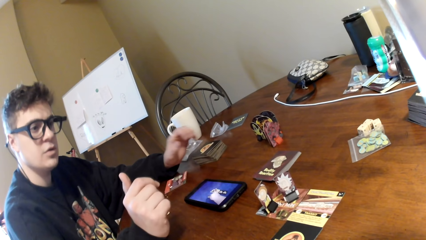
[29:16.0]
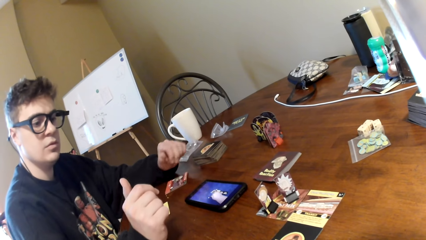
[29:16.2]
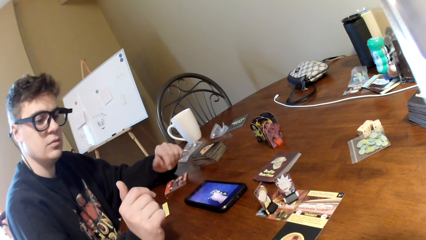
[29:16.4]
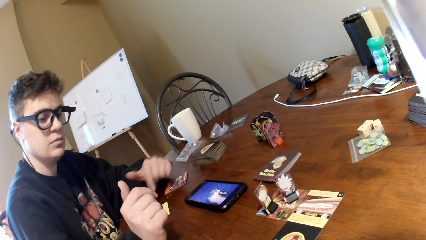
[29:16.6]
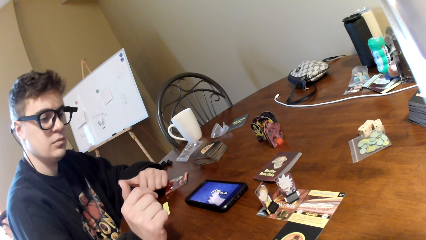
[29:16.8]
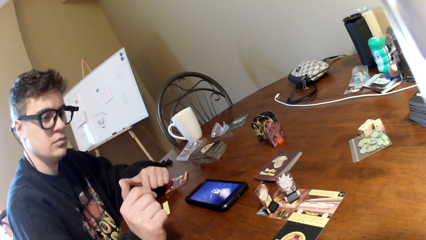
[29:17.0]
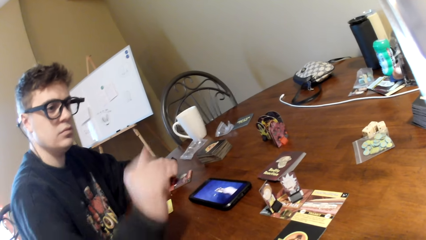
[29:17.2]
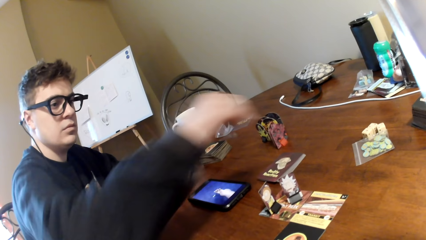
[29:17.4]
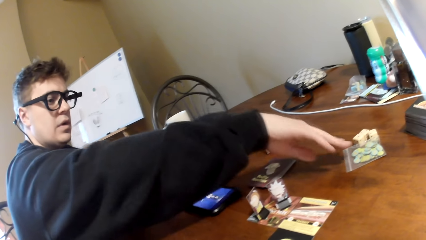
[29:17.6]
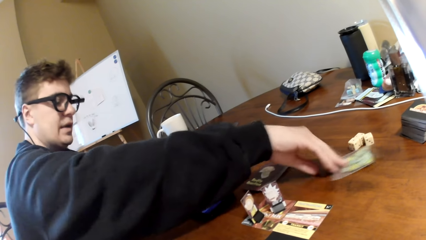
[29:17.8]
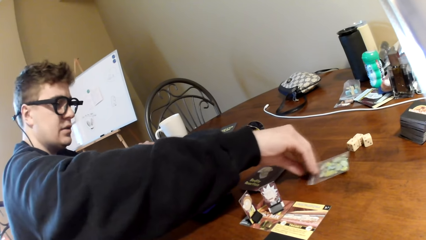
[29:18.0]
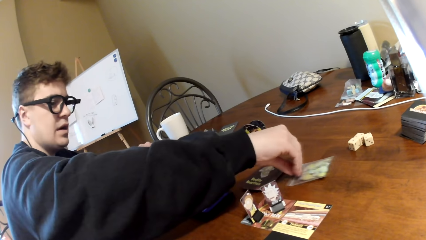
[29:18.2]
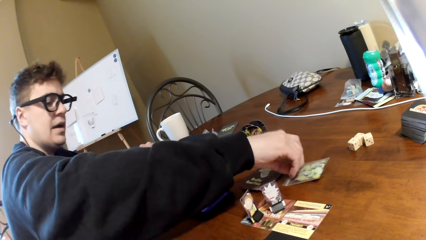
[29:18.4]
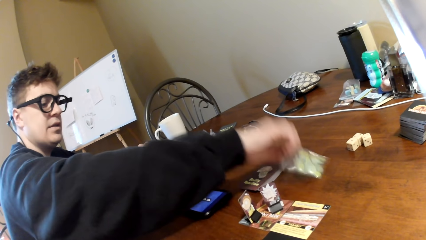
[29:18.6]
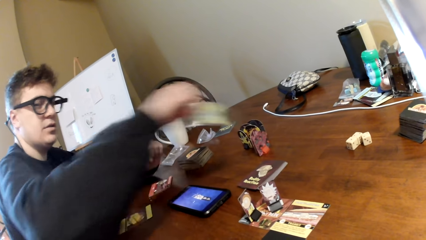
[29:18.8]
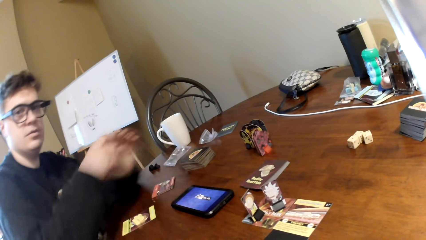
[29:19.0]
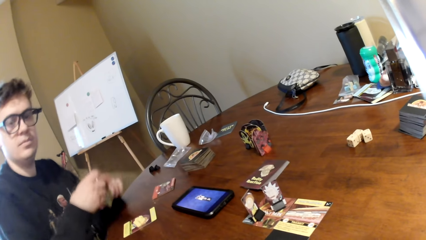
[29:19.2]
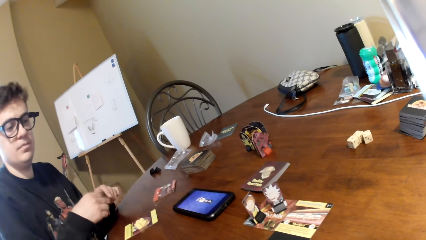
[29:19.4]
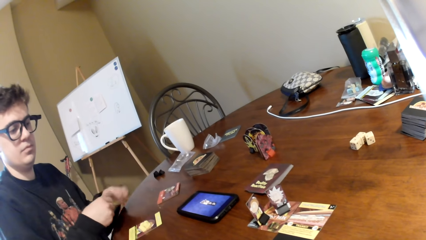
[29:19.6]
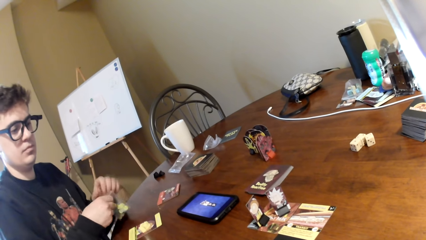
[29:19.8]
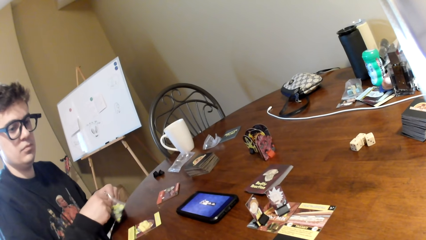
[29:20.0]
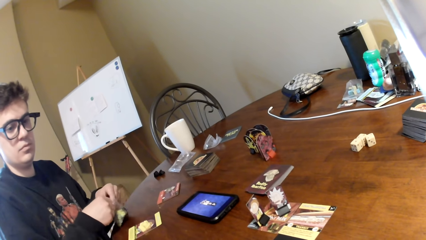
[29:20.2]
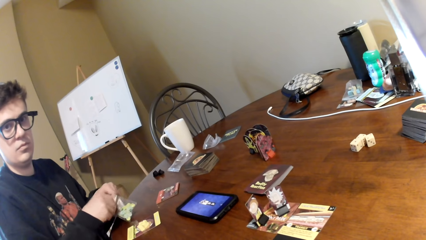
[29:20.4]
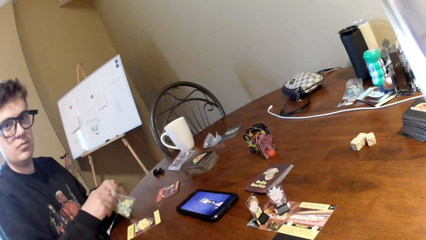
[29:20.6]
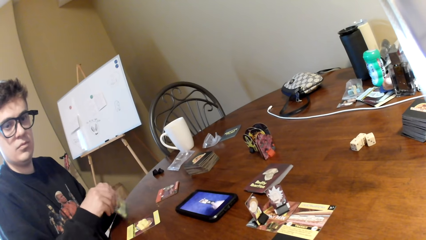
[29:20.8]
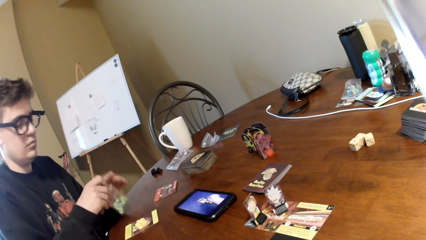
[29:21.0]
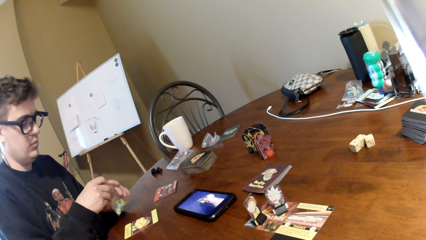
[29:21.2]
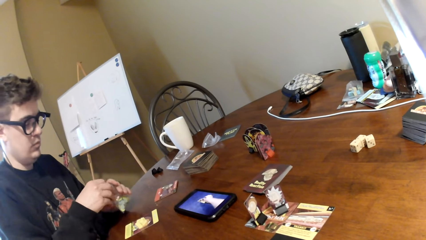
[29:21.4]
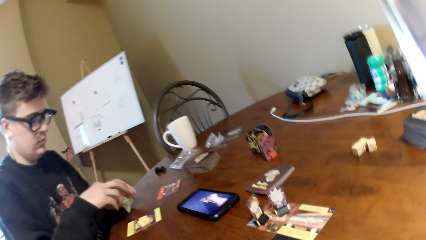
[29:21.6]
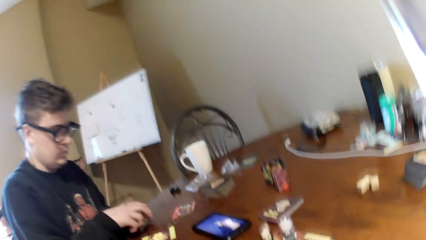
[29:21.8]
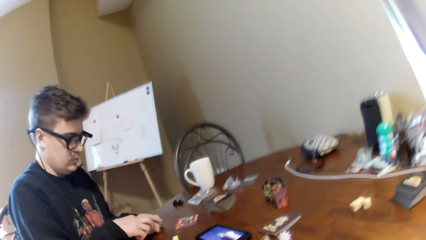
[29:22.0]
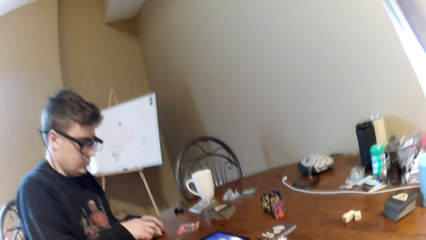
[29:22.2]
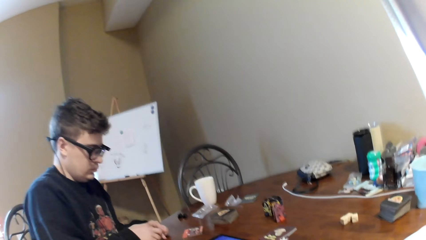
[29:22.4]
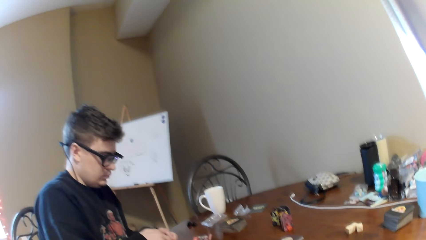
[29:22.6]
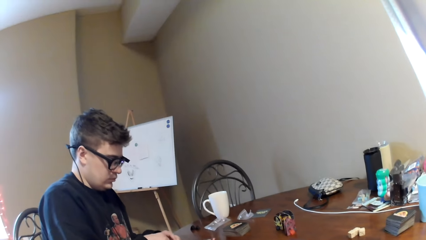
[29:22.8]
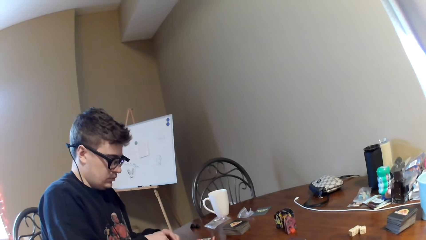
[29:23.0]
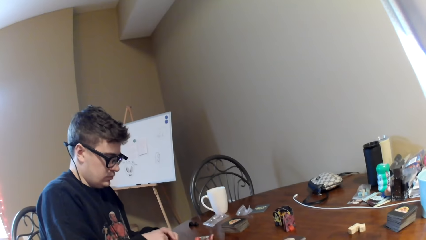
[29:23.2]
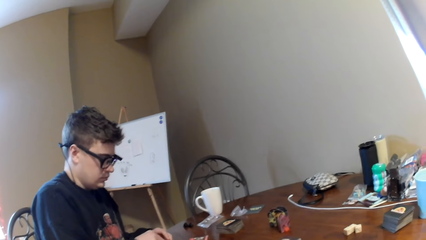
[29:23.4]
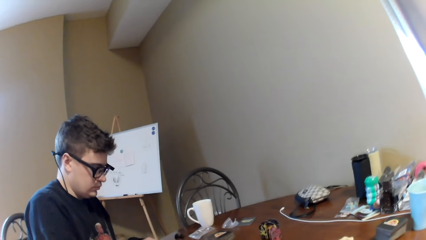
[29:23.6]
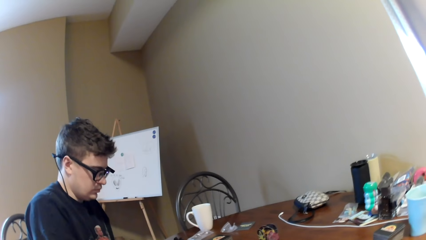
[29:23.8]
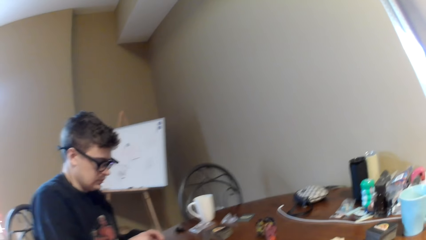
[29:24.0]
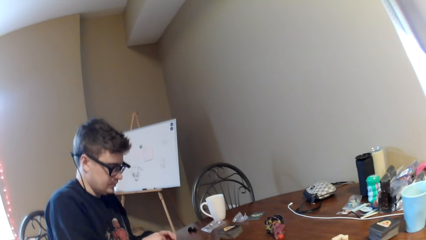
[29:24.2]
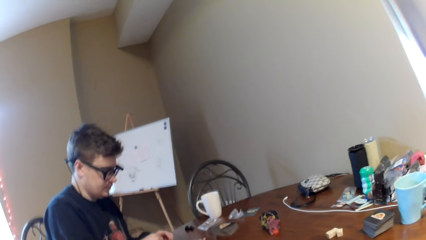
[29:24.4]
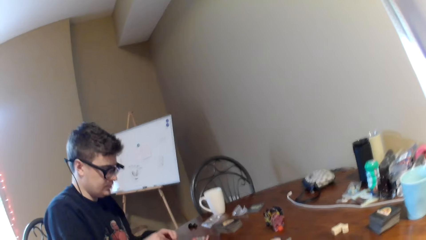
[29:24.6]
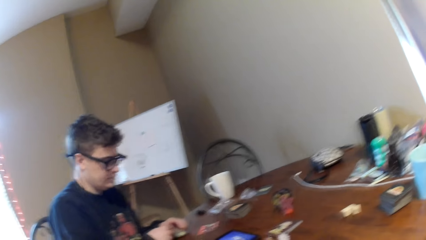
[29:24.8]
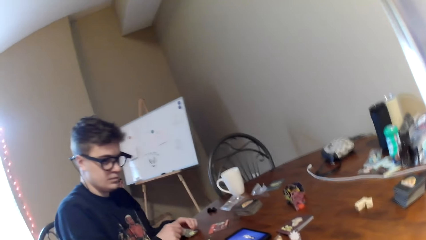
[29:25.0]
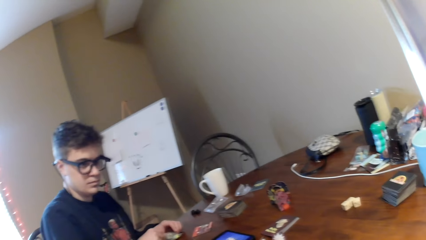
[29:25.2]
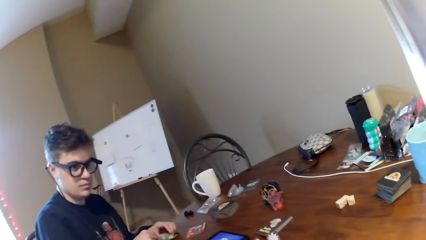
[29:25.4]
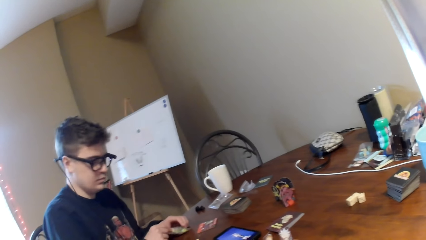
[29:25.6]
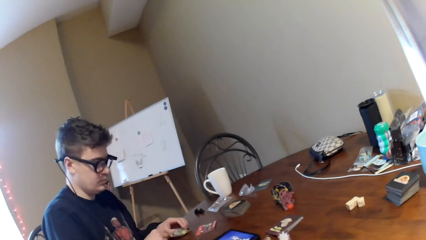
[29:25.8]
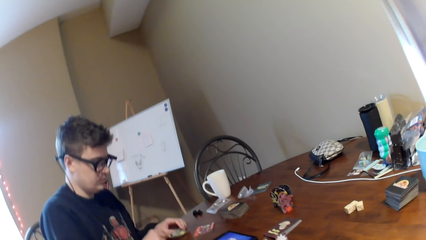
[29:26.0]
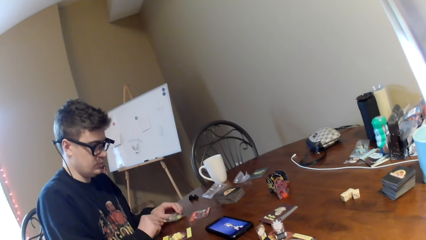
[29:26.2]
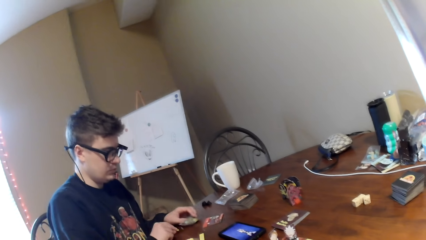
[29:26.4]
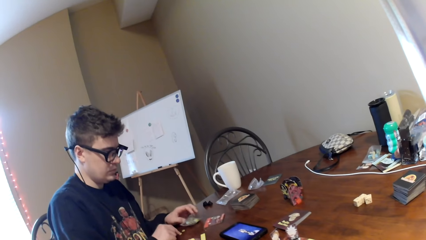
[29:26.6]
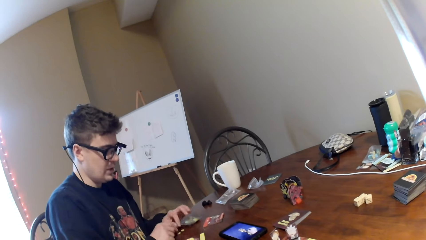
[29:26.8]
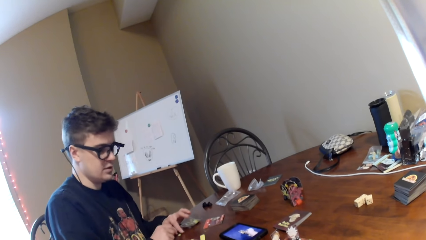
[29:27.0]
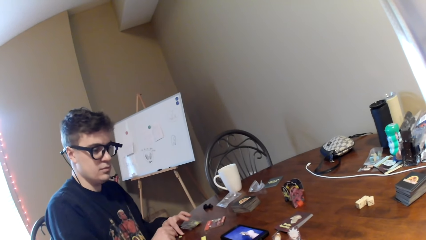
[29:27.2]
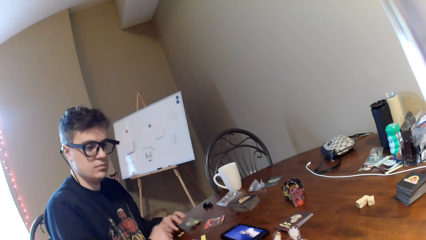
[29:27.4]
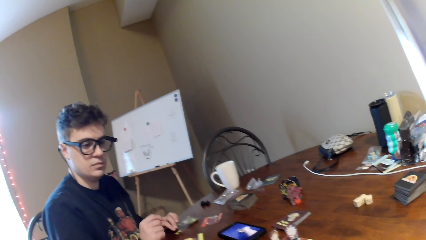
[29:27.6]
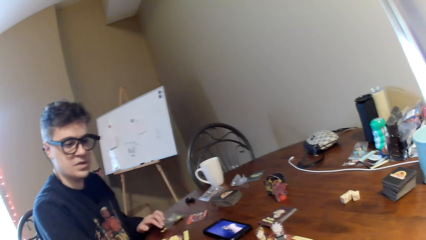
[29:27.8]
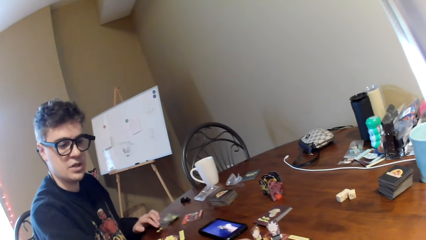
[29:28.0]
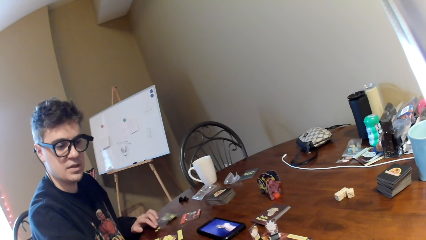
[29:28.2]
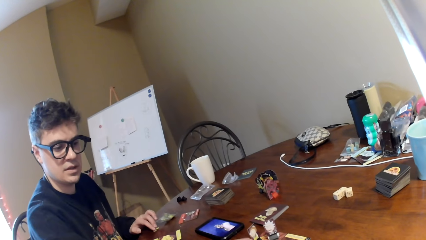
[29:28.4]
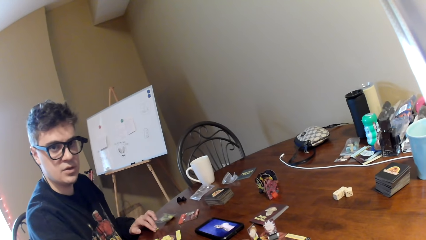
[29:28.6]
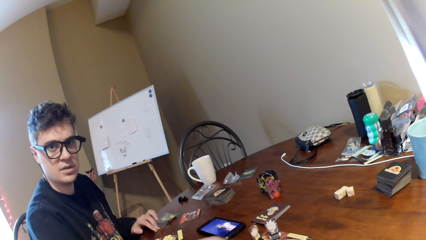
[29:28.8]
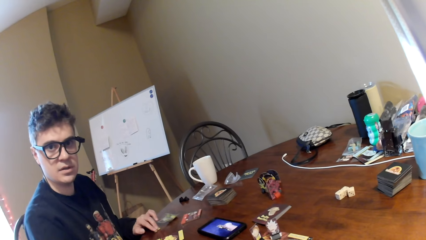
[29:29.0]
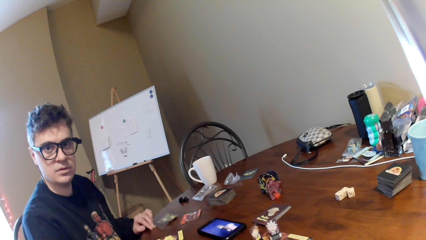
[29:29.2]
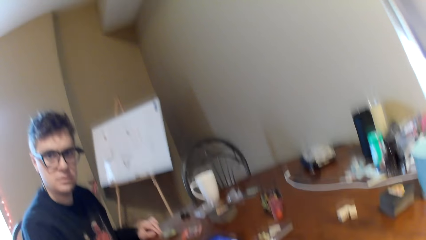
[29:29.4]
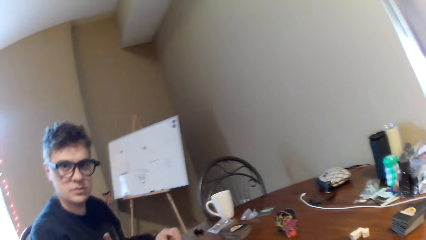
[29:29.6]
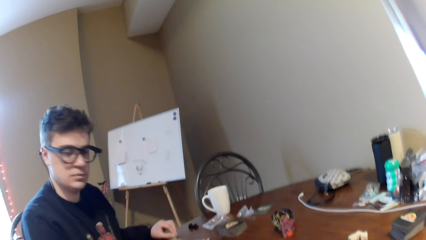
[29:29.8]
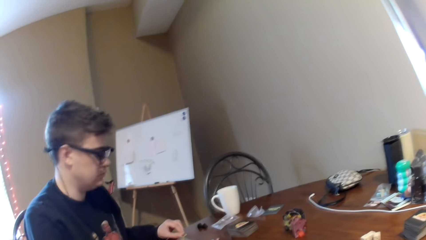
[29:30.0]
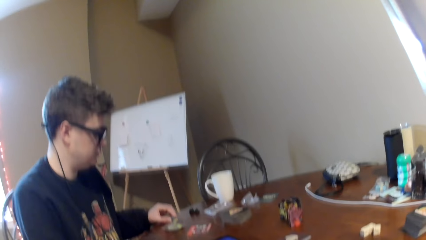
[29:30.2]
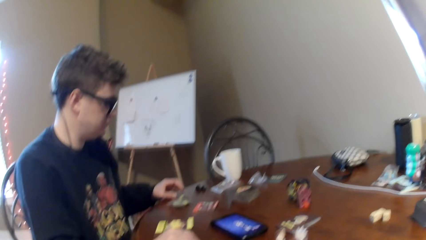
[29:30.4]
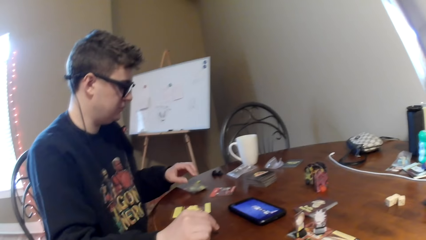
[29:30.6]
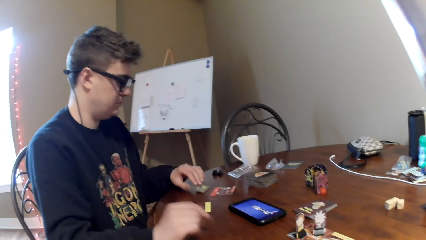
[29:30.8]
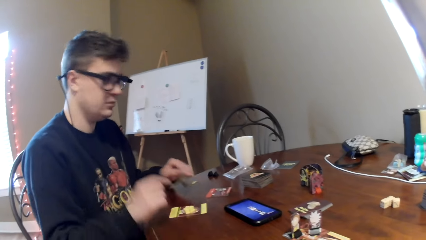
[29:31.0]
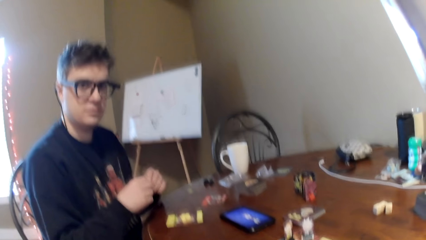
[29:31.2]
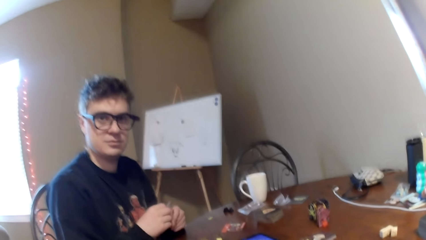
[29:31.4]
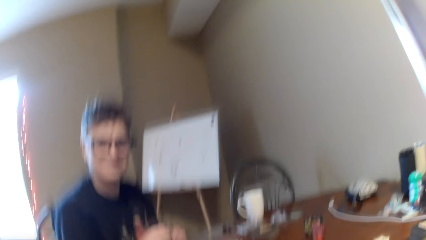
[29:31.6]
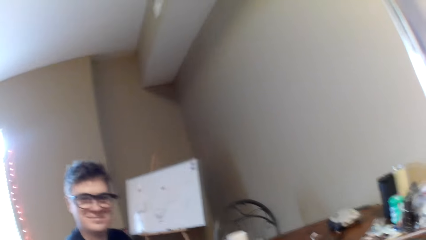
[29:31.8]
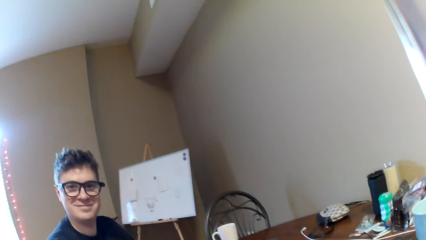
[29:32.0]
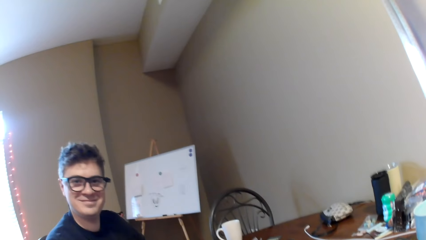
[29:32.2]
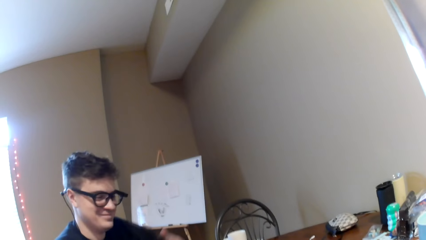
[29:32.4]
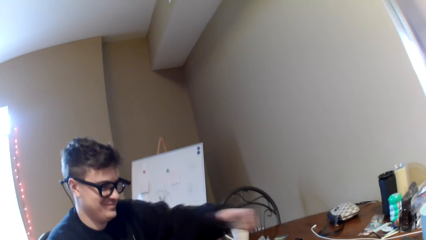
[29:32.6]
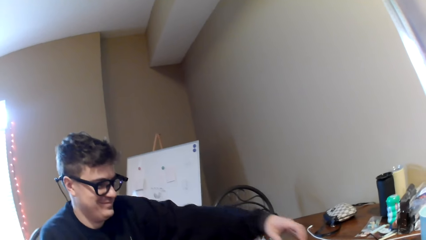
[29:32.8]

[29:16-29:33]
A man looks at the playing cards, gestures with his hand, and converses with the camera wearer. The man picks up the plastic packet or paper, pulls a playing card on the table, and converses with the camera wearer. The man opens the plastic packet, looks inside the paper, and converses with the camera wearer. The man holds the pieces, lifts the paper, holds the plastic packet, and converses with the camera wearer.
